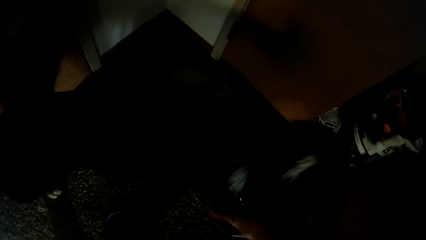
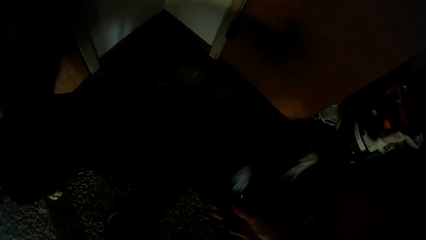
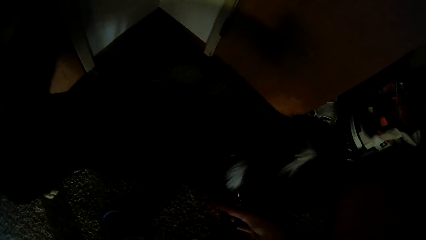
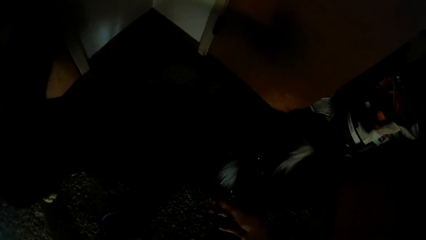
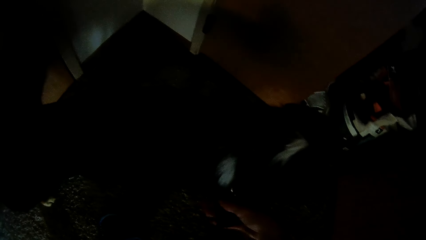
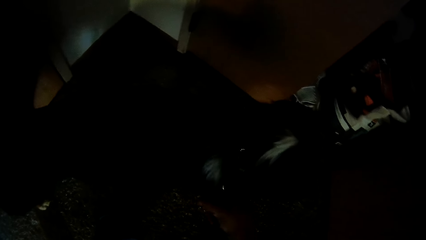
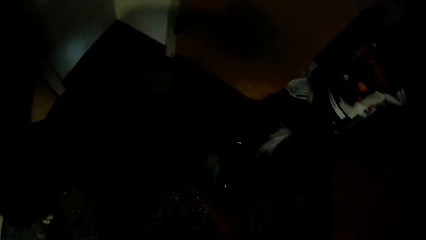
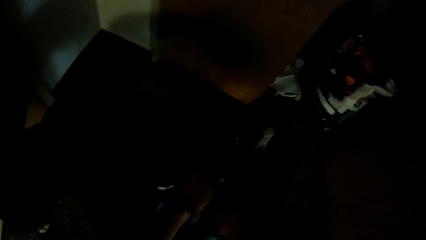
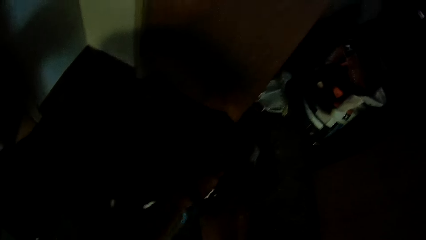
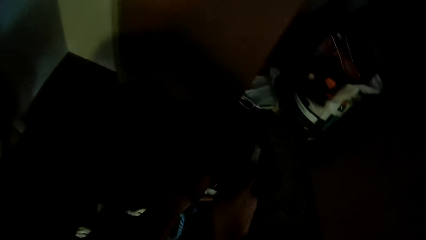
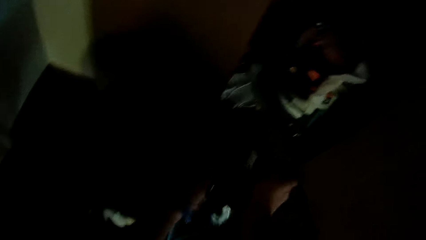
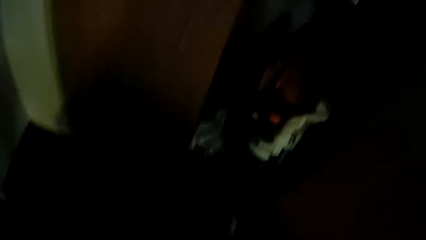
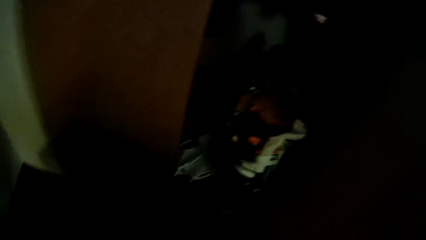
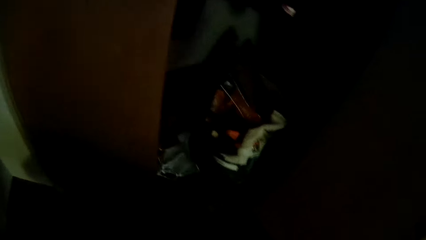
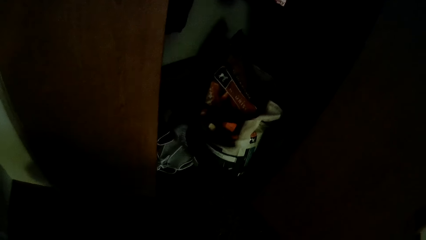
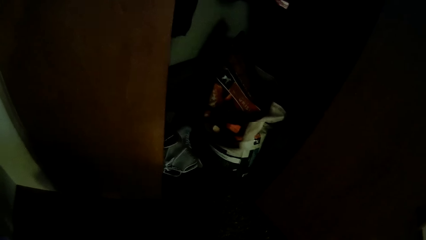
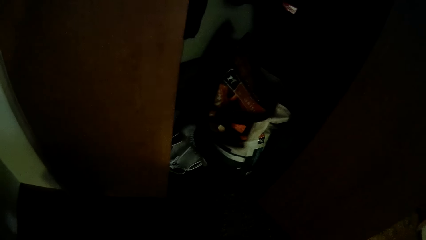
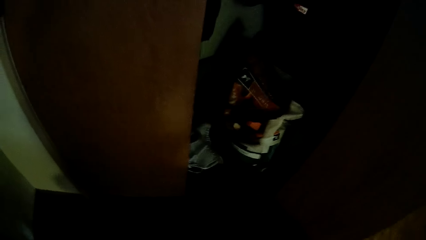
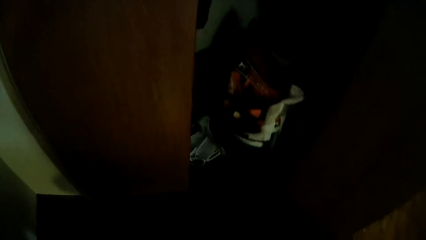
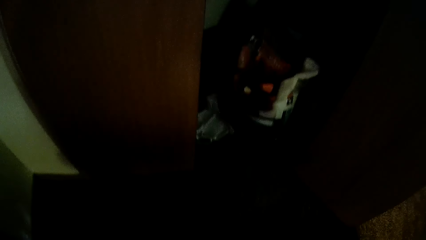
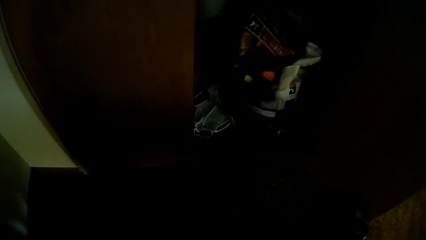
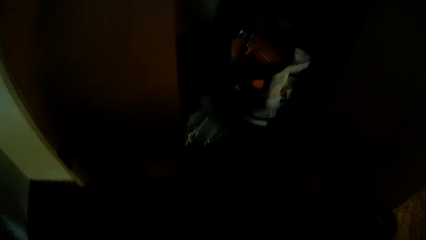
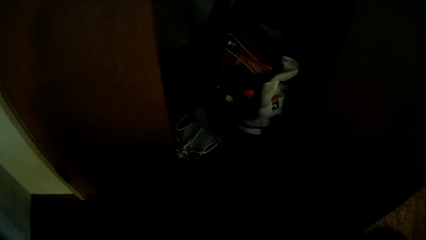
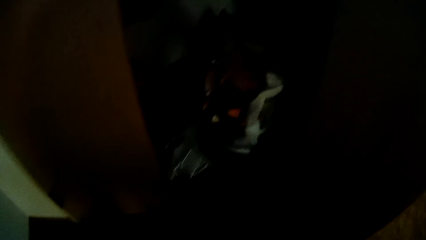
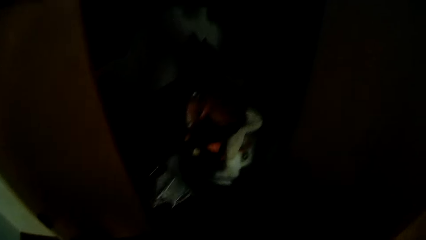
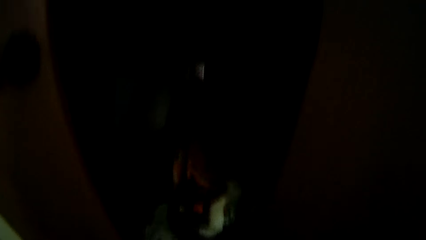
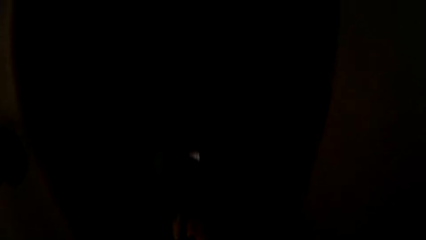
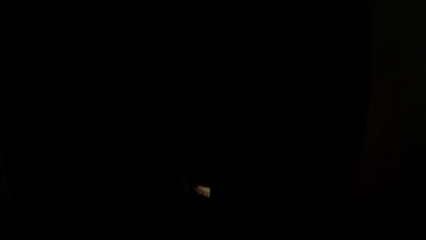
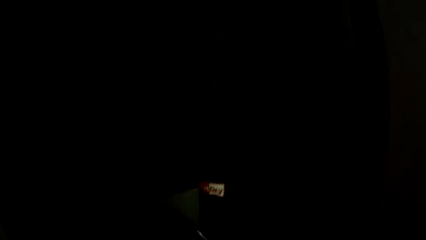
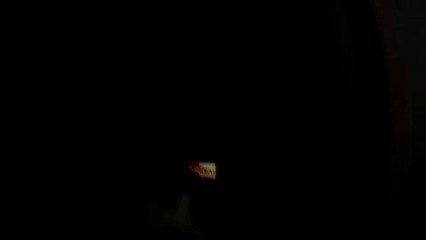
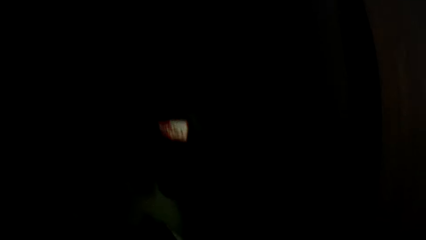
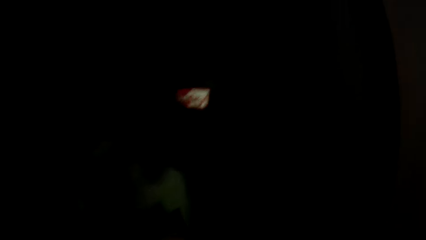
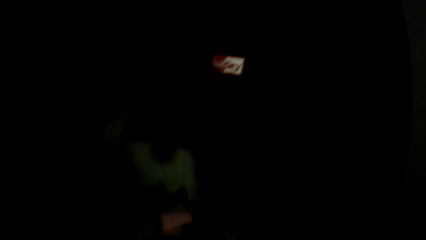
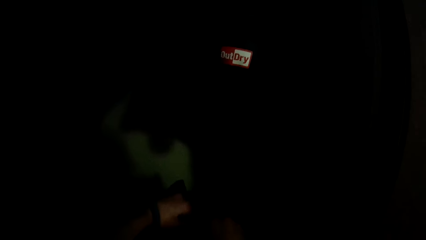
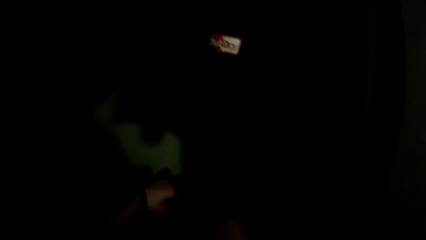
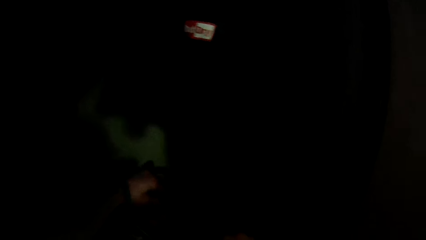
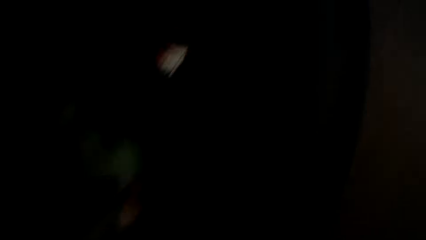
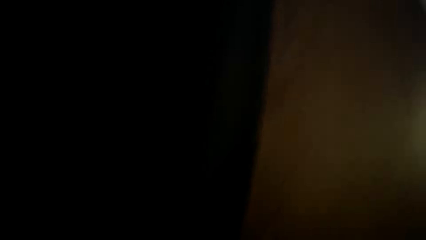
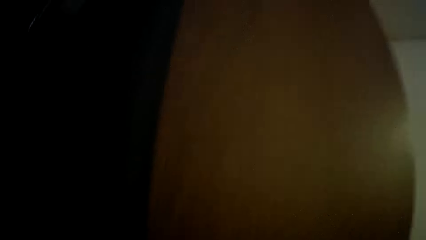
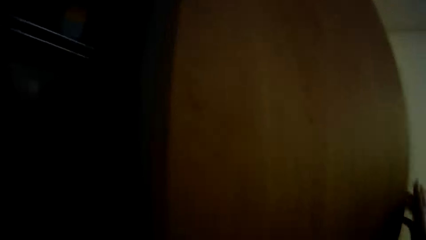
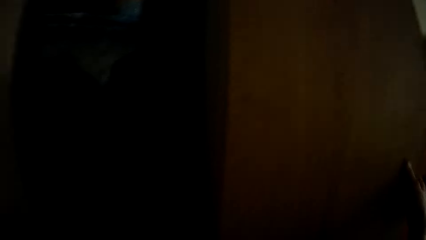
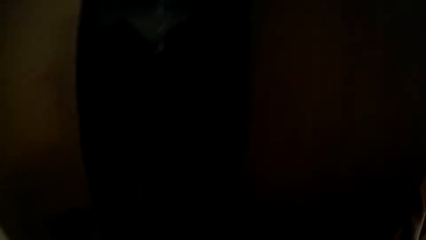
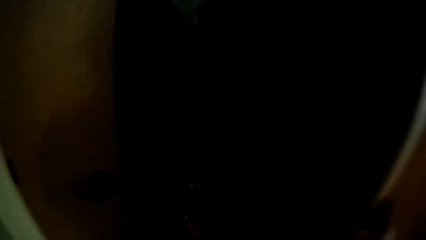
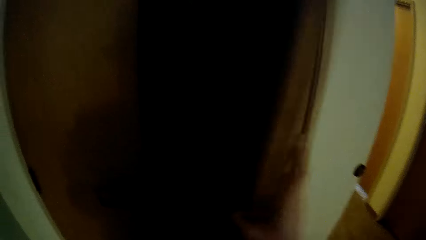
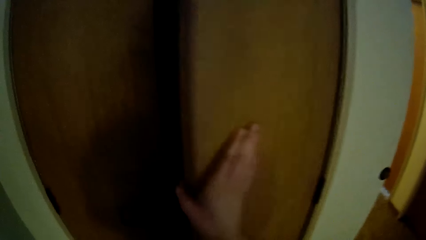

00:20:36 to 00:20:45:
The camera wearer closes a wardrobe door with her right hand.

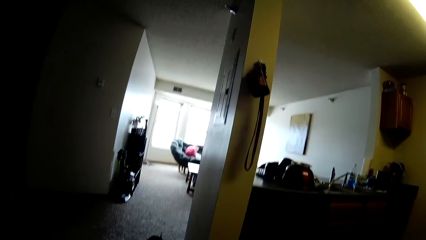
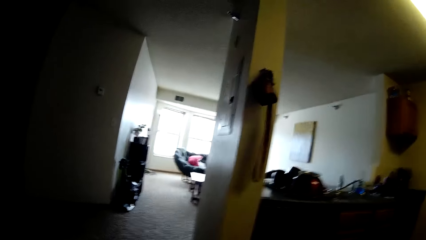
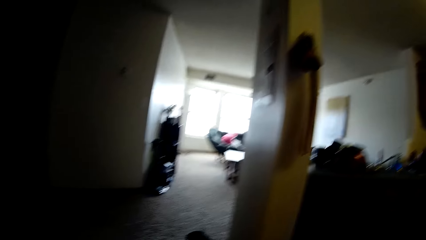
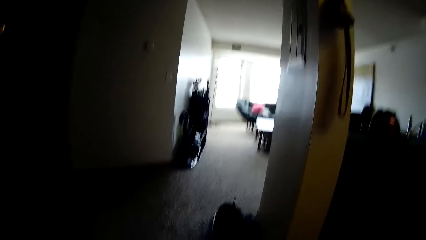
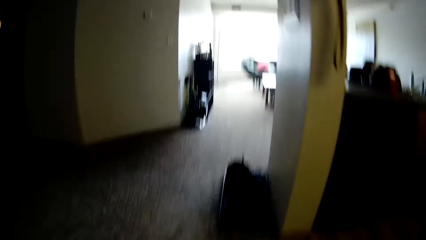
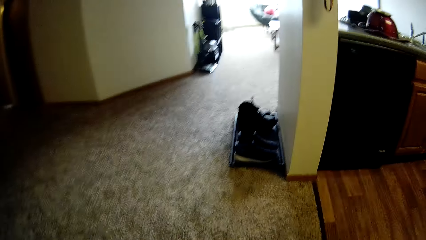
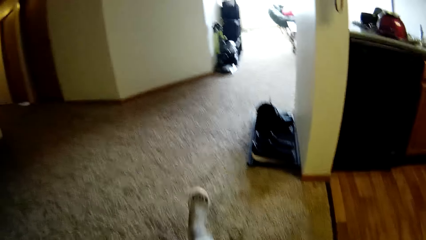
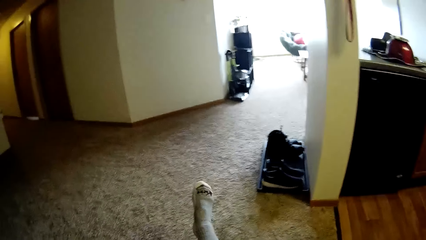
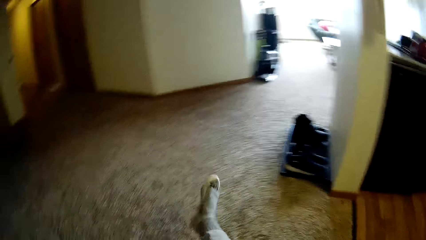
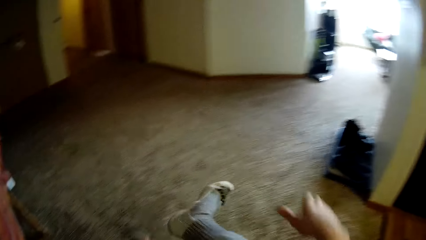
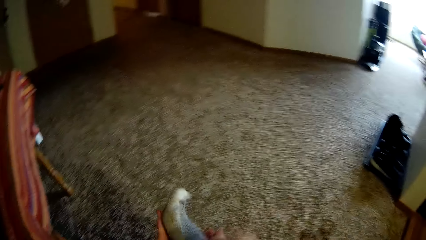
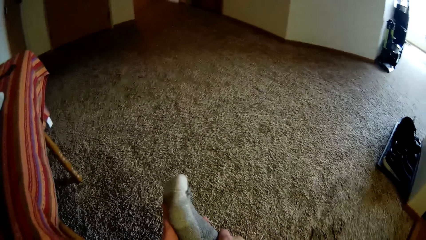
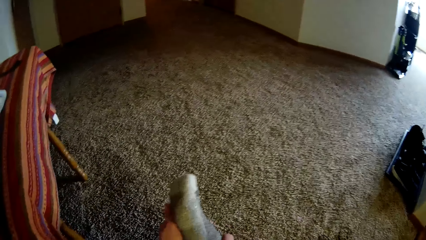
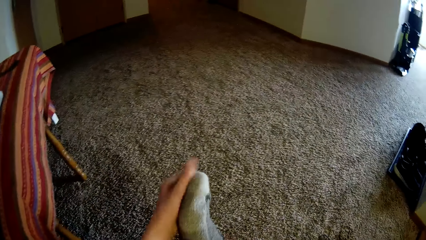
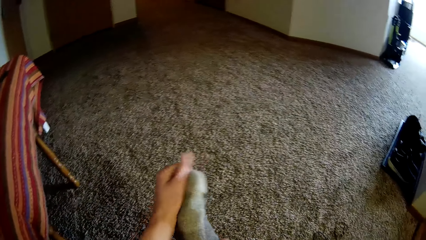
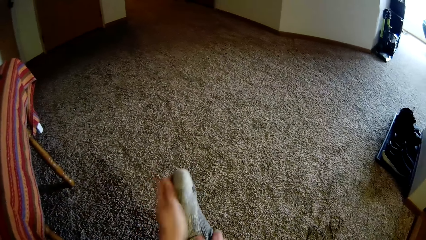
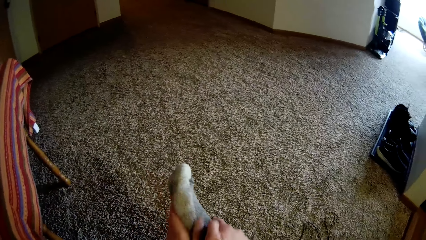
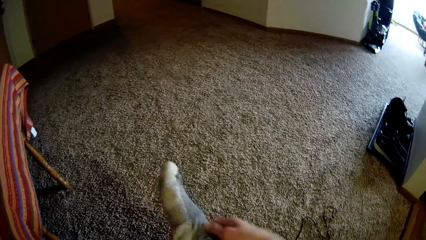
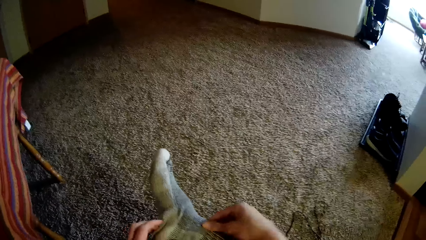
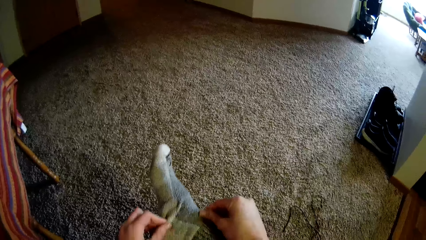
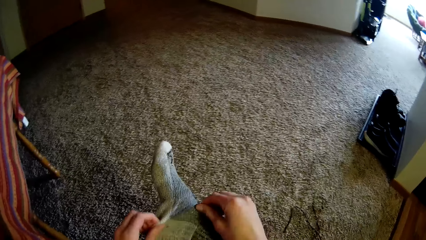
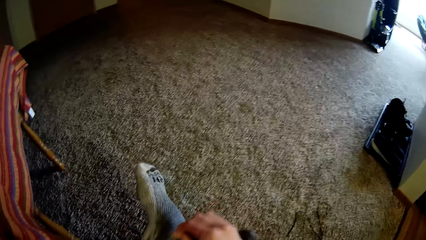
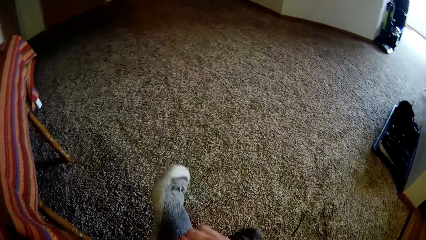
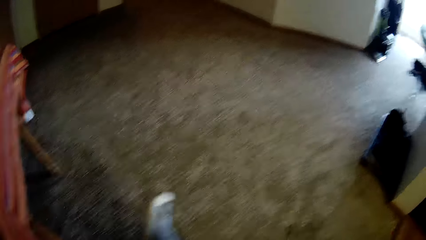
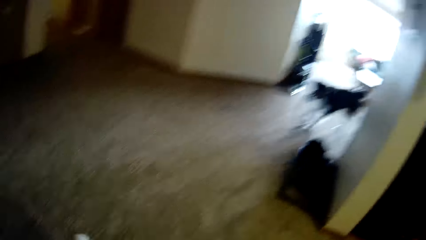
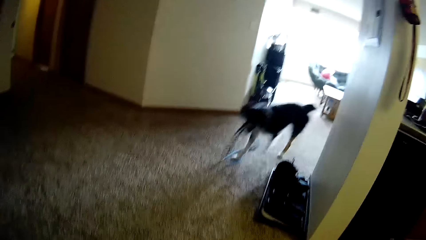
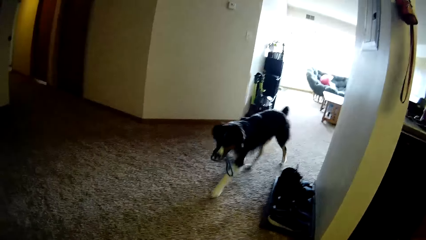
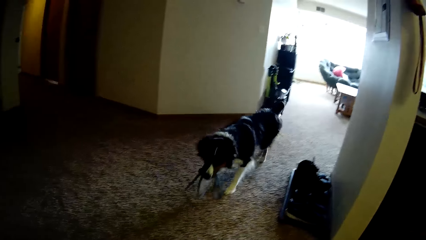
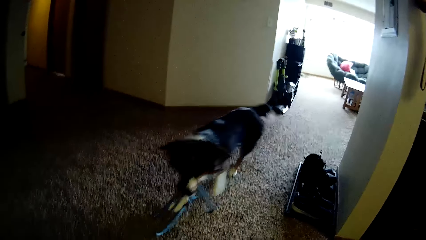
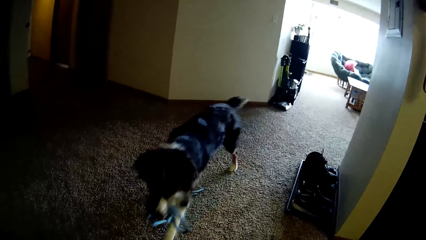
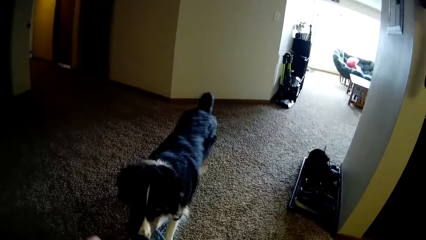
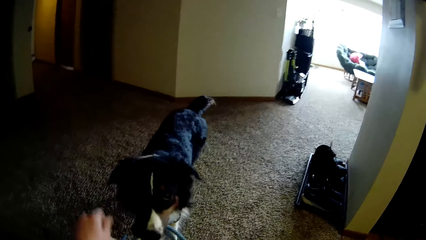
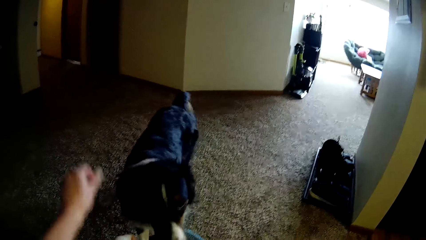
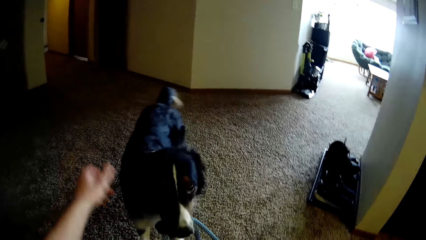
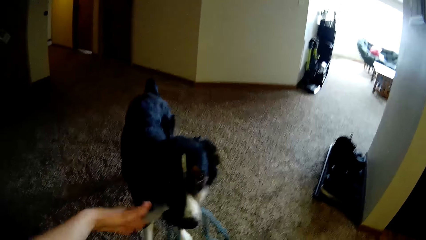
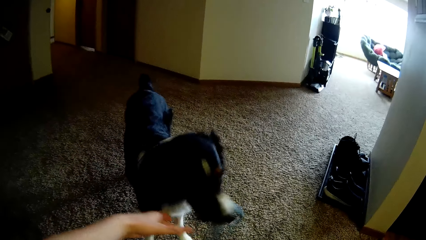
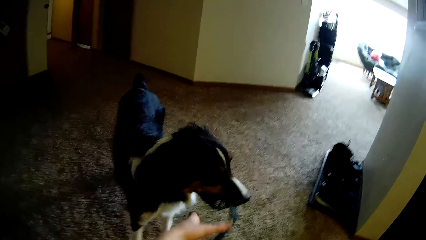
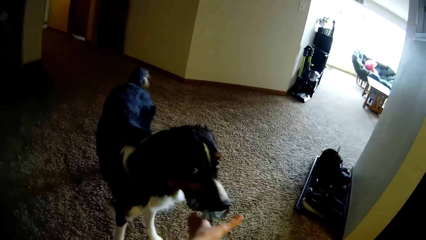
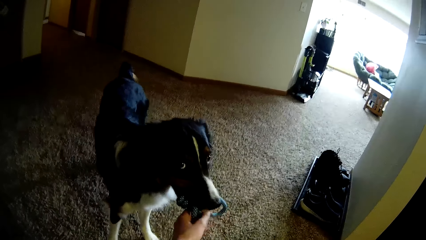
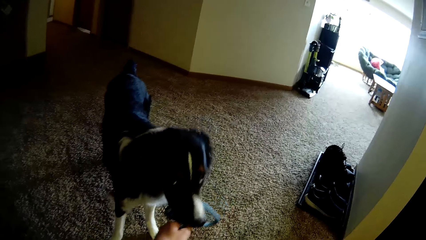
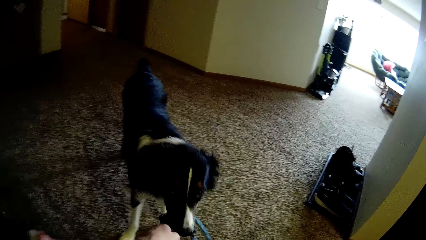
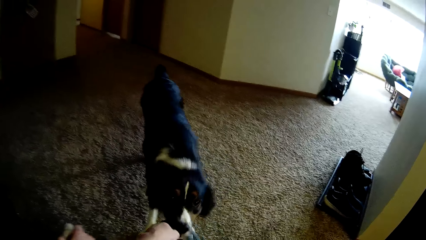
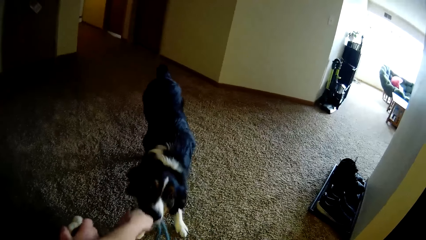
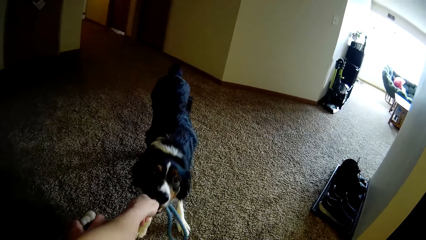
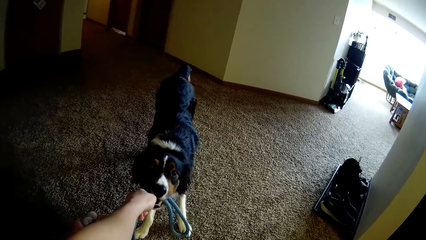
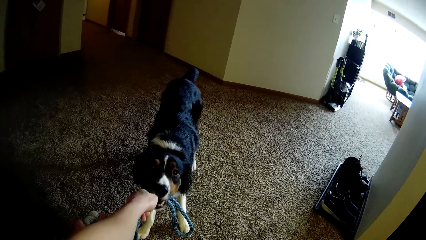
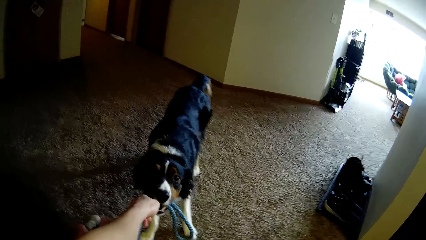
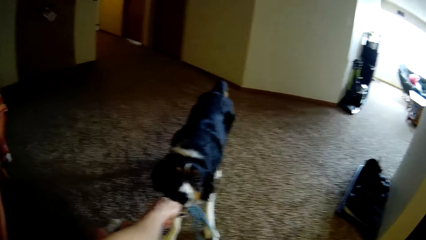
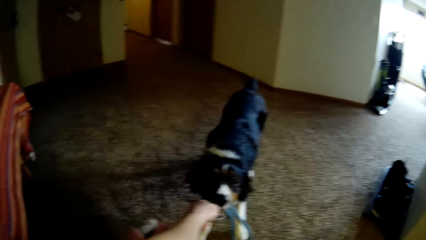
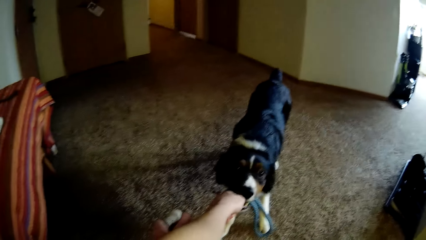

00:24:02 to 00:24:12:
The camera wearer stretches out the leg. She touches the socks on the leg. She massages her right leg with her hands. She pulls the rope from the dog's mouth. She plays with the dog.
